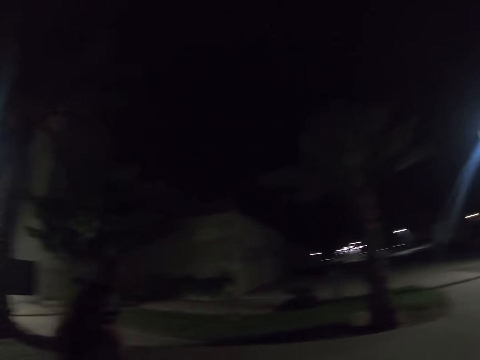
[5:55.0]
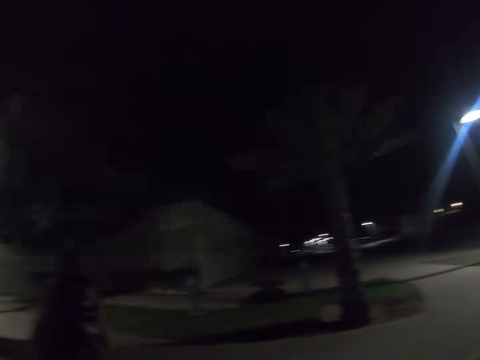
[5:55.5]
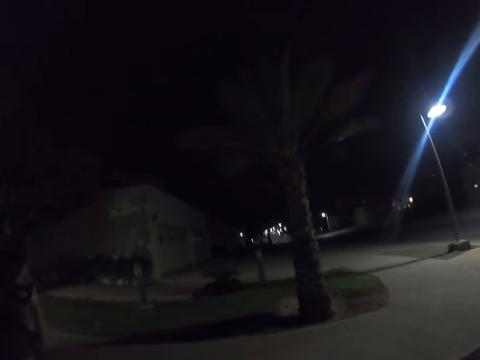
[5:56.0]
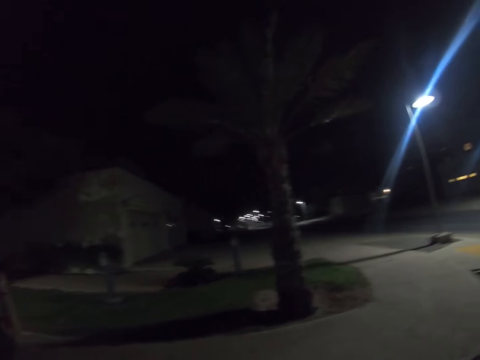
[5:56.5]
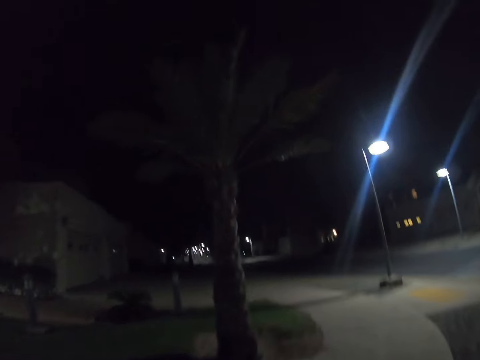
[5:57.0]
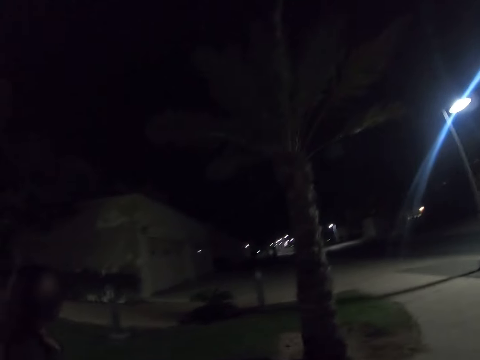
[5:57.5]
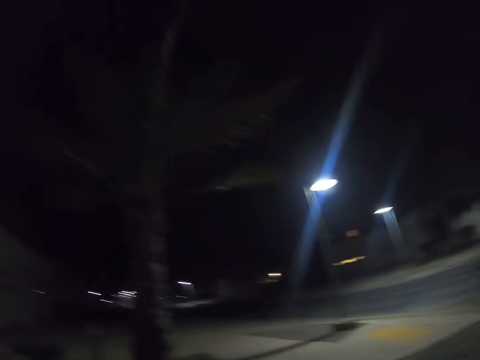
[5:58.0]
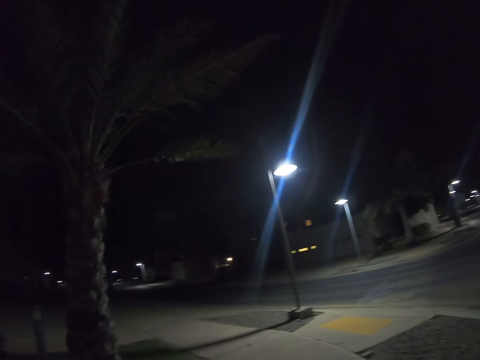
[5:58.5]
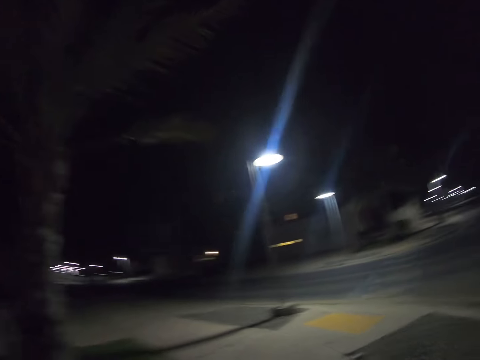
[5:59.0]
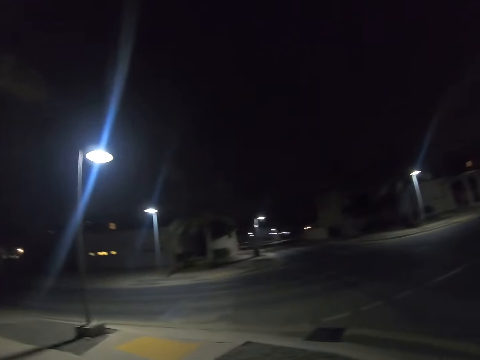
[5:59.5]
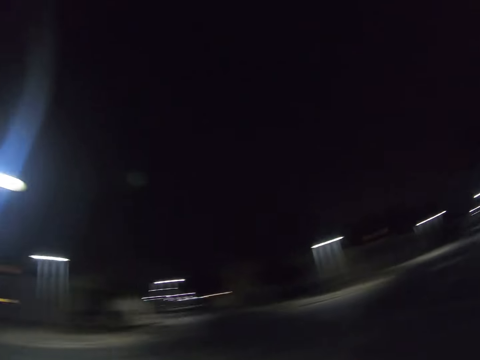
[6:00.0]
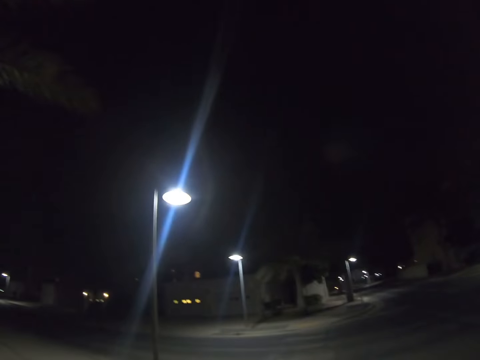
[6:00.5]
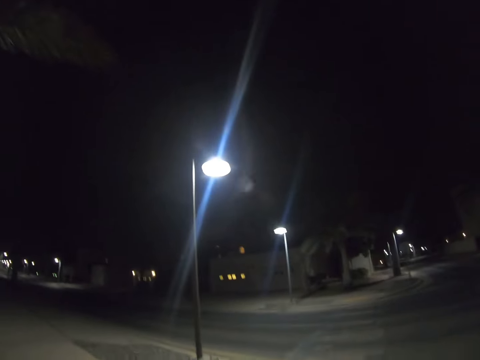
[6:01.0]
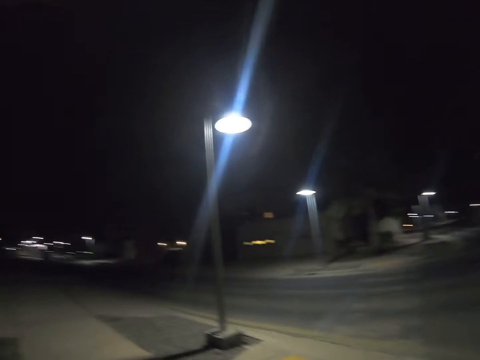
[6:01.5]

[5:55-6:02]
The camera wearer interacts with a person.

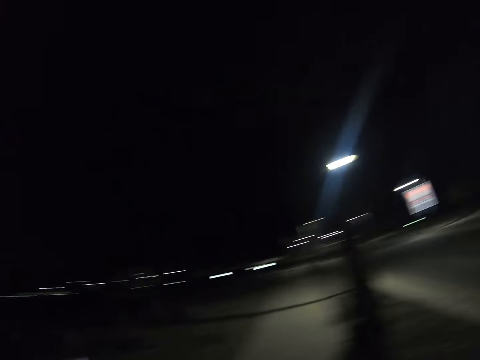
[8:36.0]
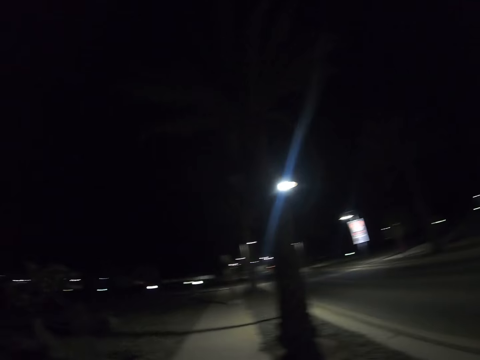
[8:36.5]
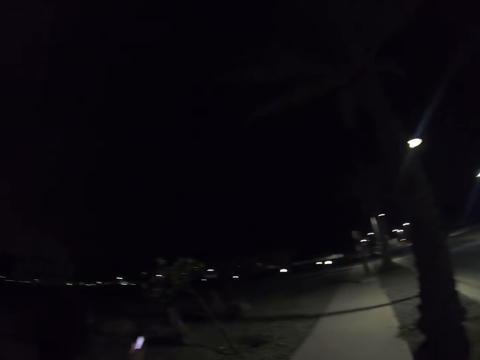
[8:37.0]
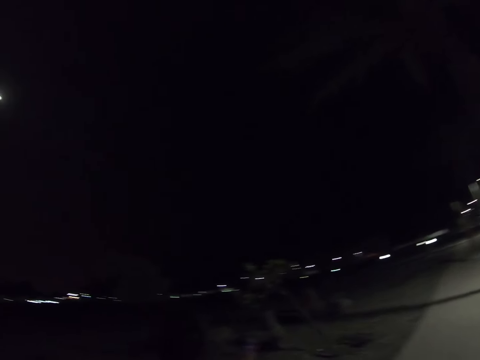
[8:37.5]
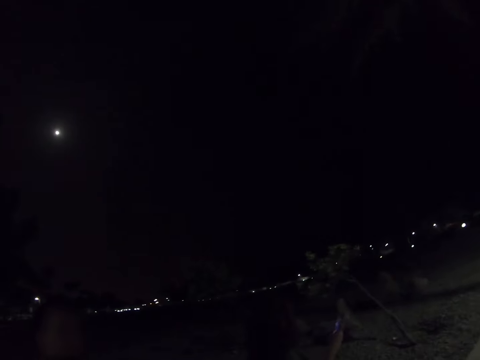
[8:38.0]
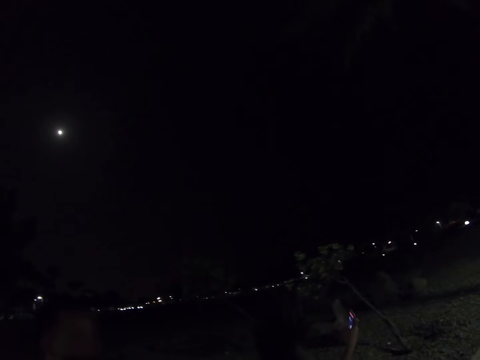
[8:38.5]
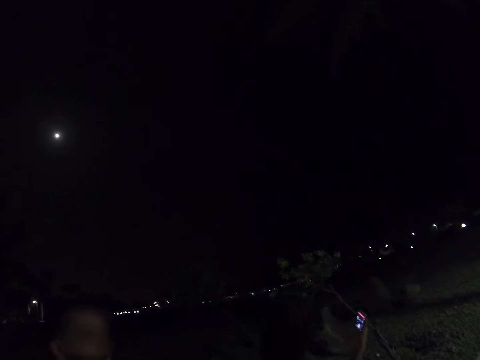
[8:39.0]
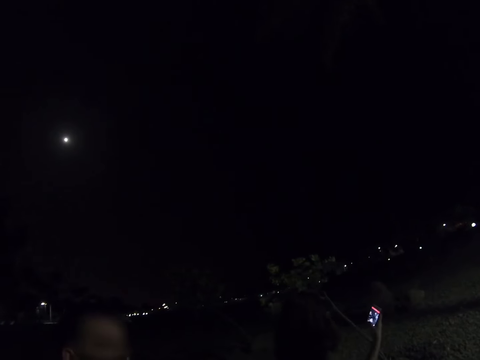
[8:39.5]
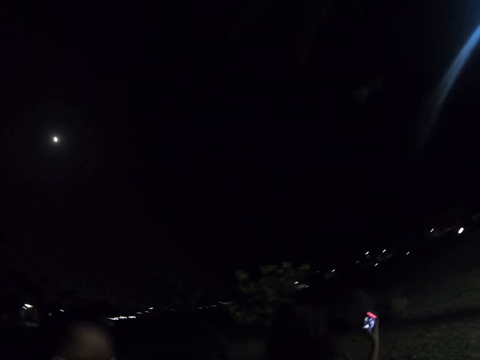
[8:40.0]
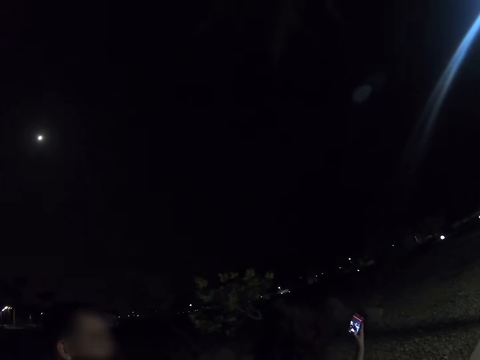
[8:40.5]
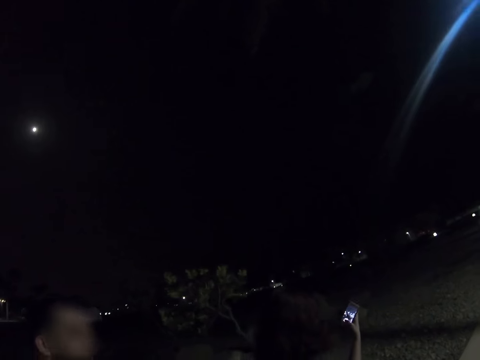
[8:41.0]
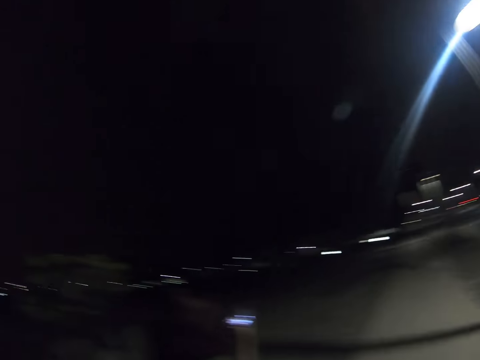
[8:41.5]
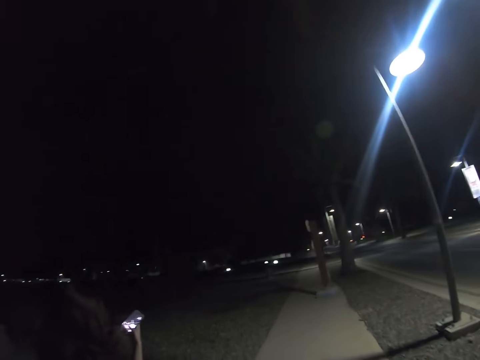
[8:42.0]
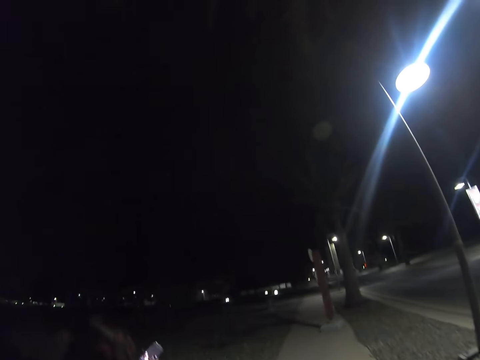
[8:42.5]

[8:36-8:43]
A person presses a phone.

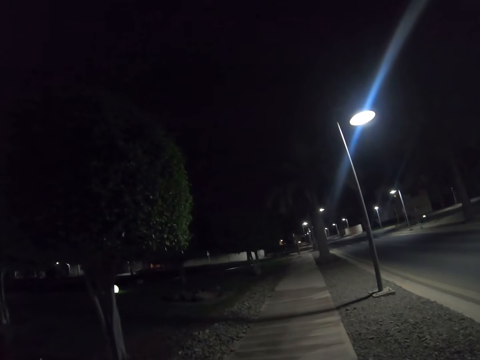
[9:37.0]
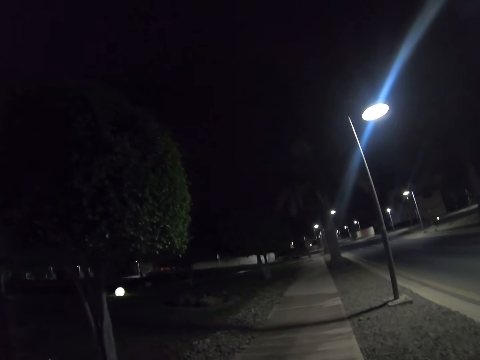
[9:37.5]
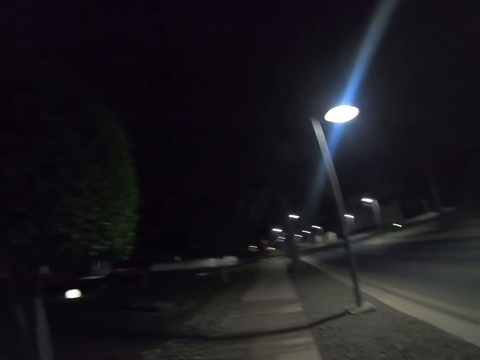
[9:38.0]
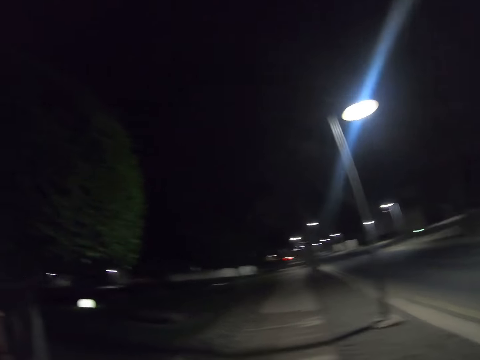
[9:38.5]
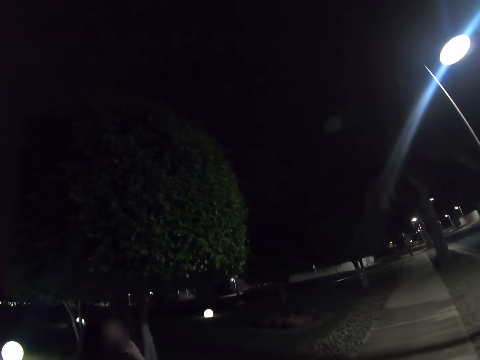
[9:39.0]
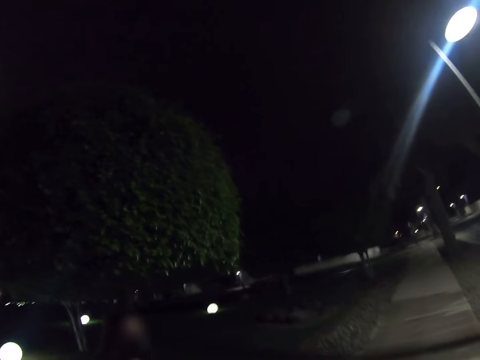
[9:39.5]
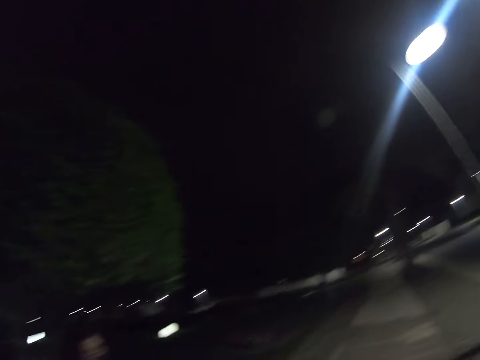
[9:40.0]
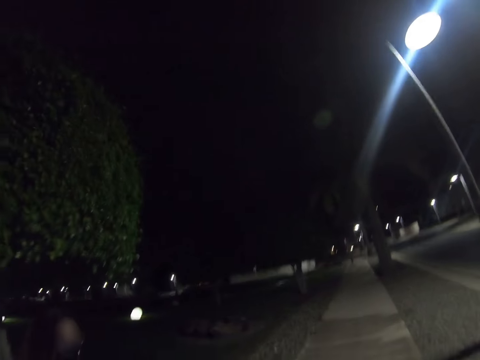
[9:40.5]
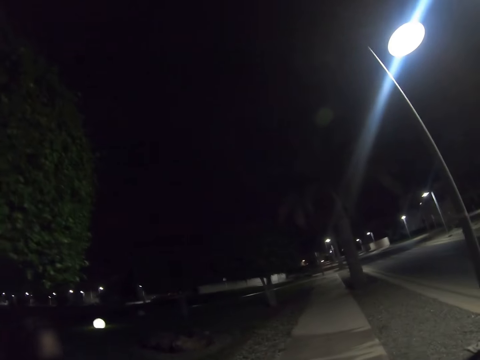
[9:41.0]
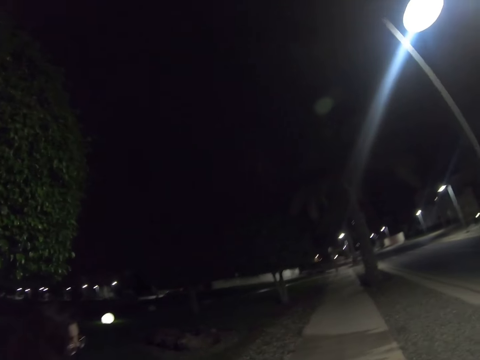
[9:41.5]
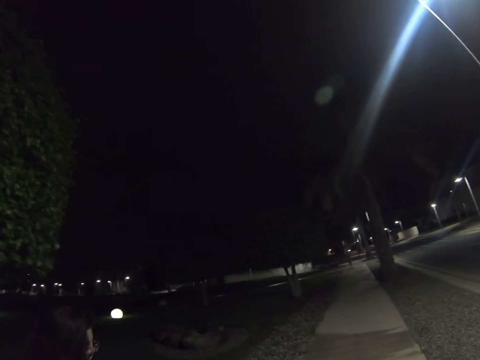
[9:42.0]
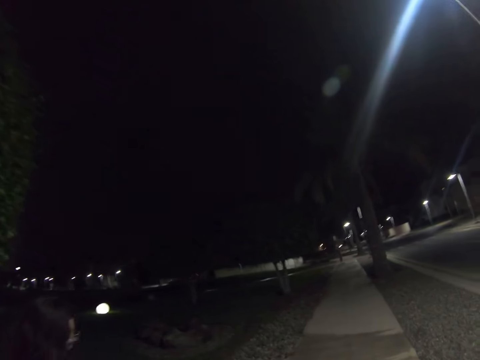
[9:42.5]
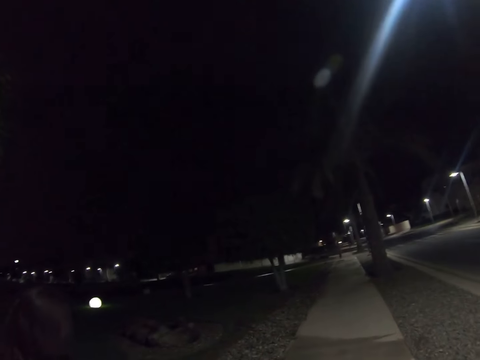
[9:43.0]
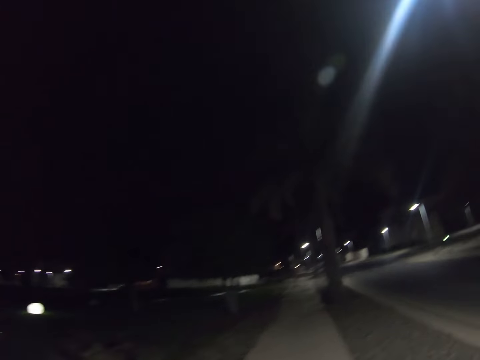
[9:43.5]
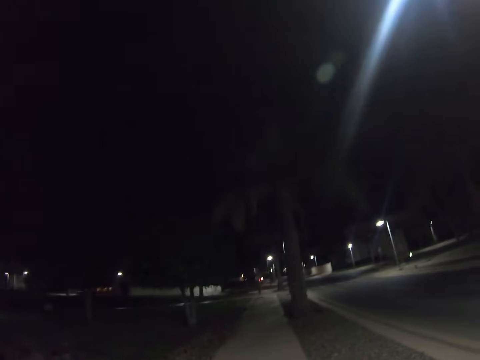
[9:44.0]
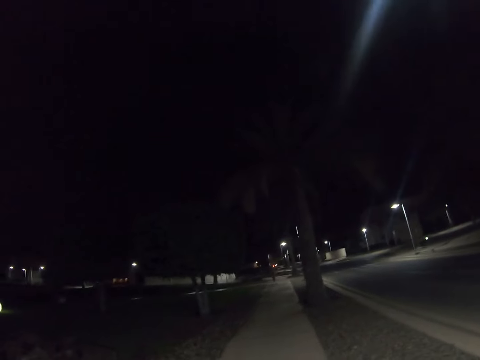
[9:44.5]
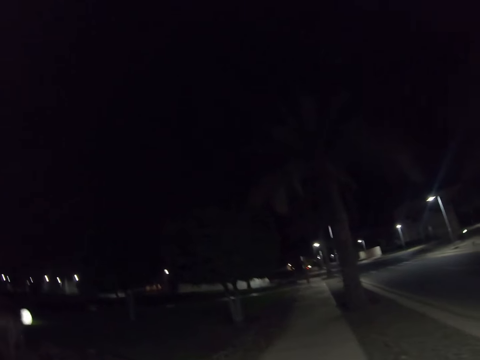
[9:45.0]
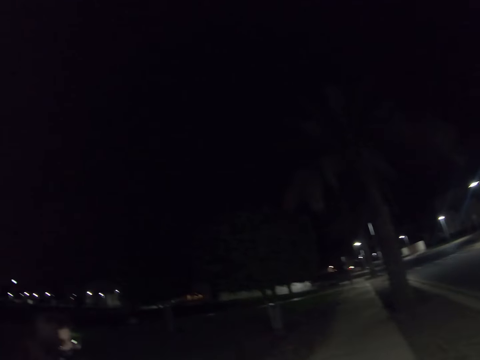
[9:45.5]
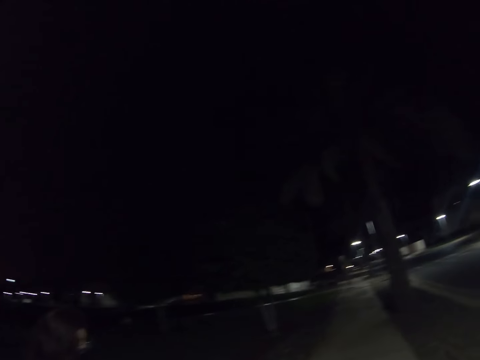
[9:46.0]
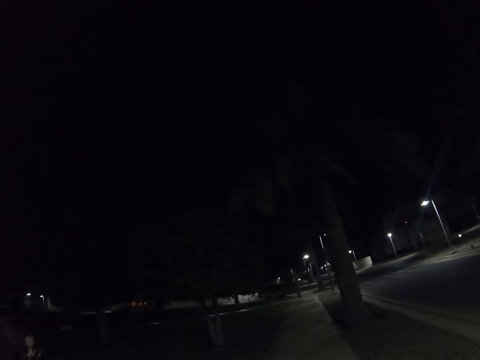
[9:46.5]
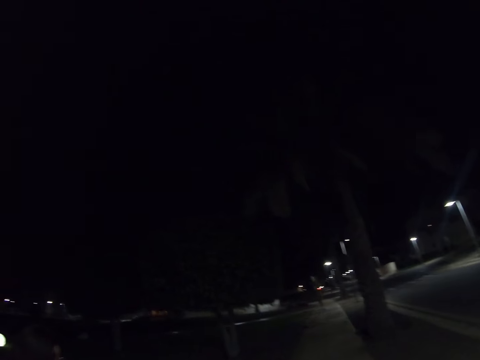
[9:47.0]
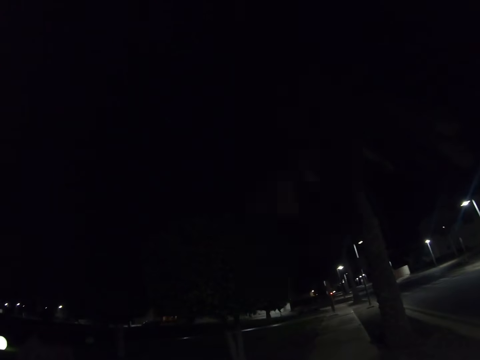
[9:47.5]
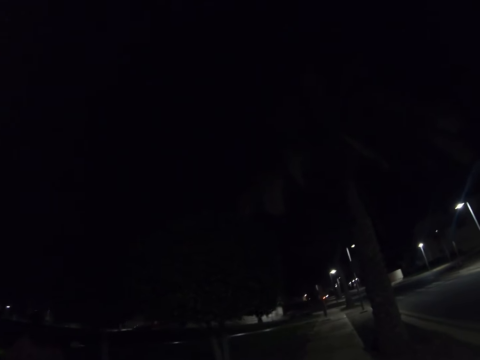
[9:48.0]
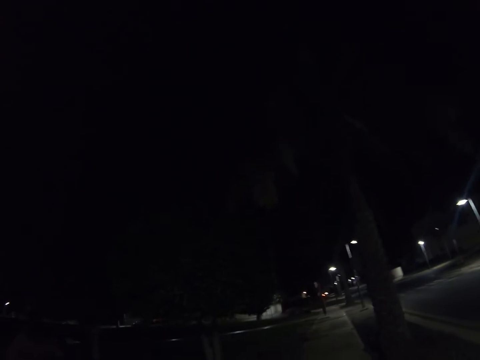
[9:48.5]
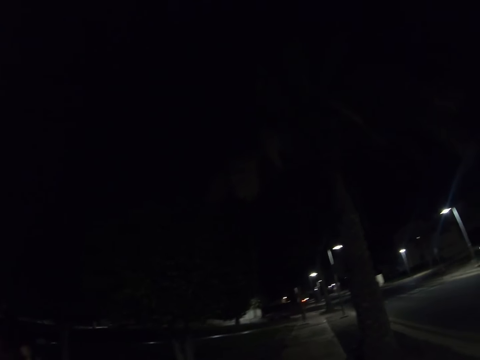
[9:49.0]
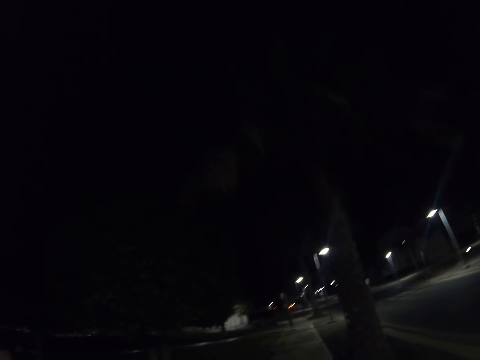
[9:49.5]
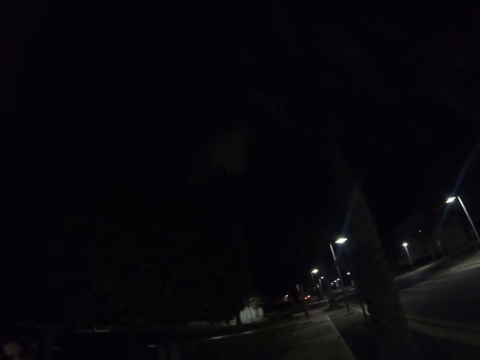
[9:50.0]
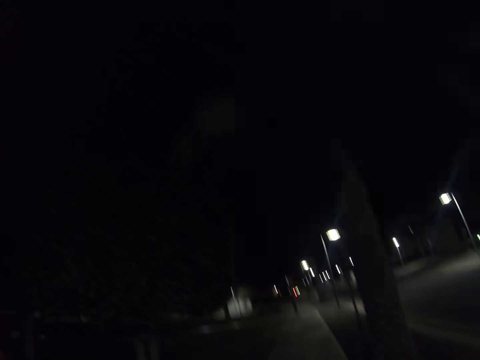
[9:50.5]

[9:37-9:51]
A woman walks on the road. The camera wearer walks on the road. The woman walks on the road. The camera wearer walks on the road.
